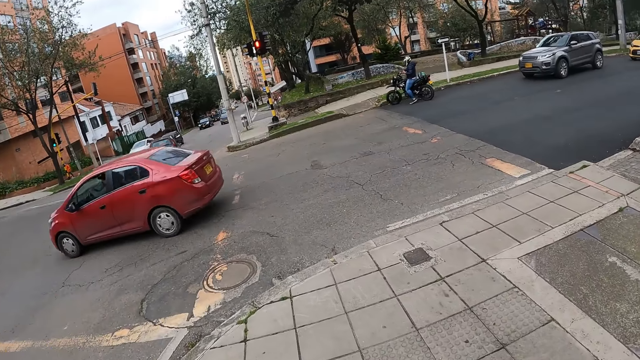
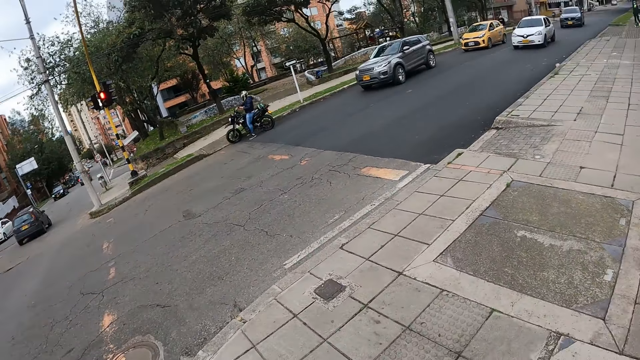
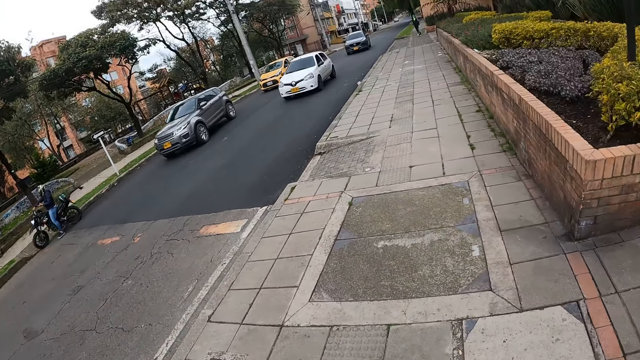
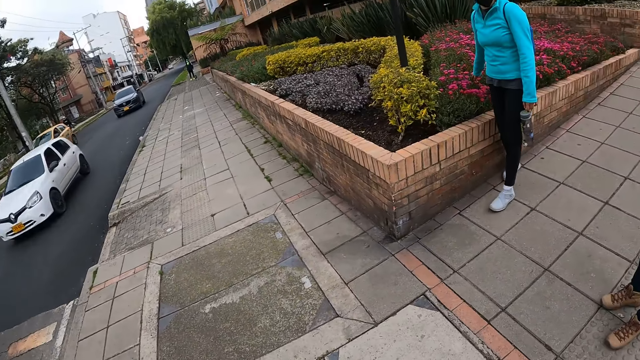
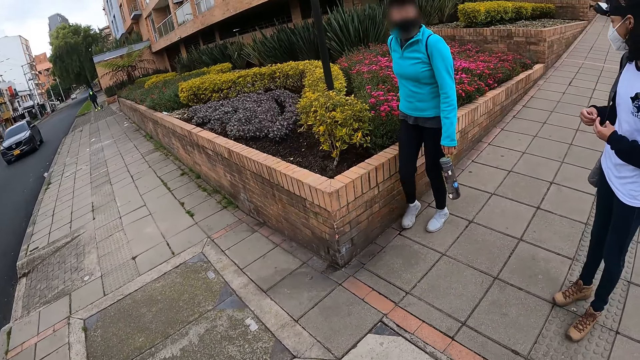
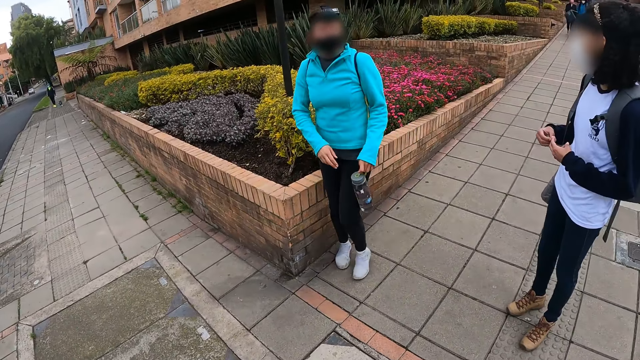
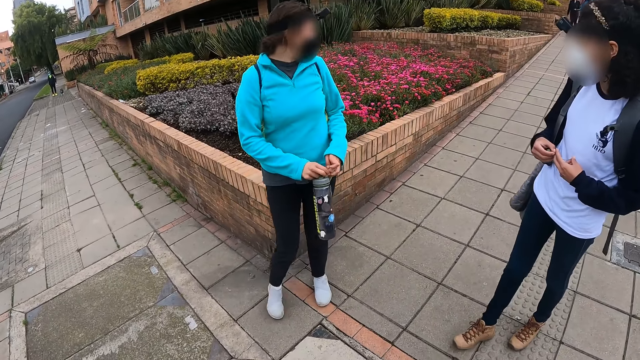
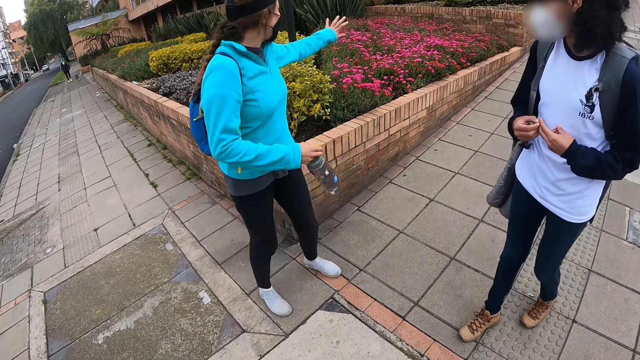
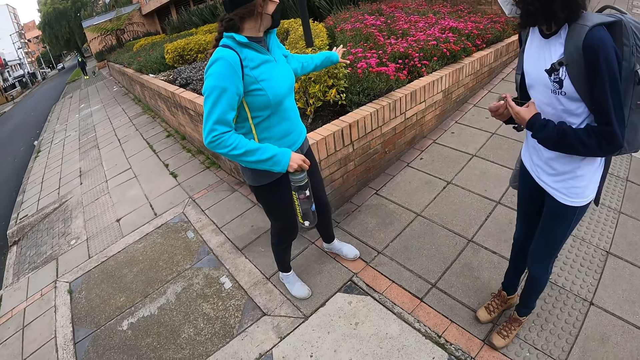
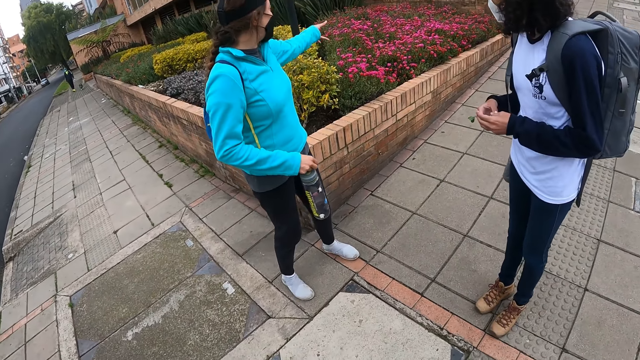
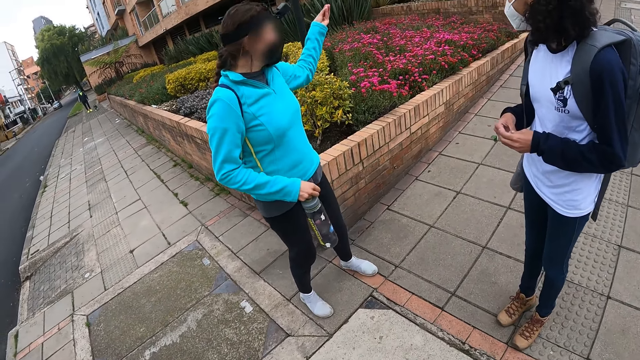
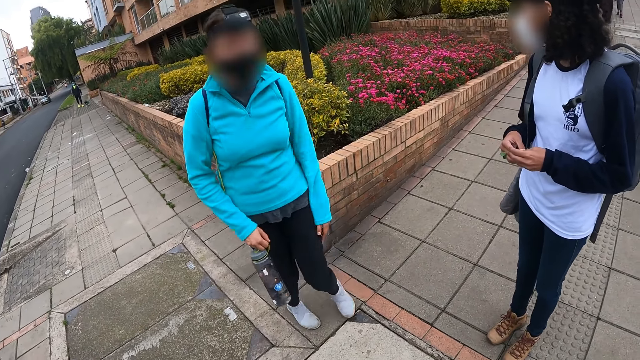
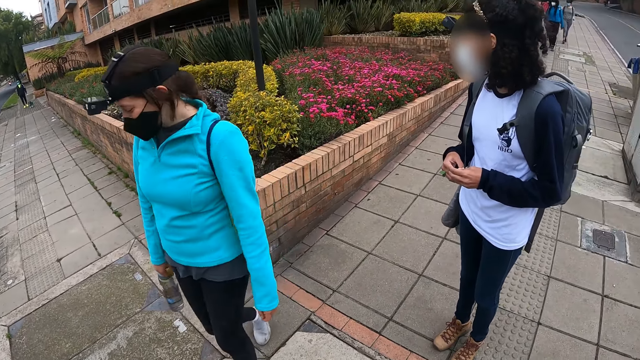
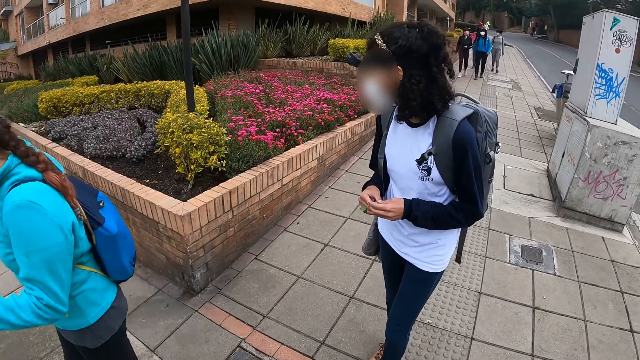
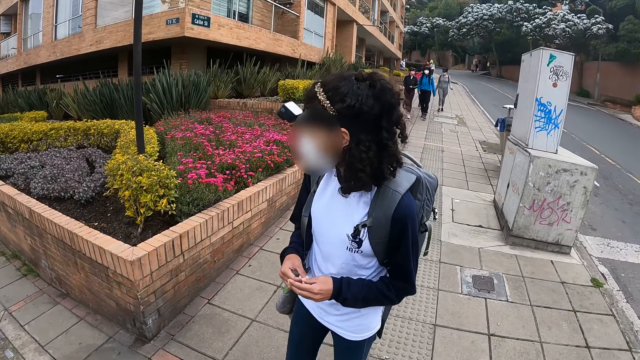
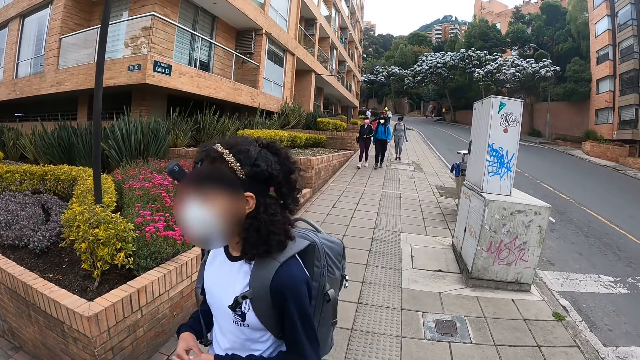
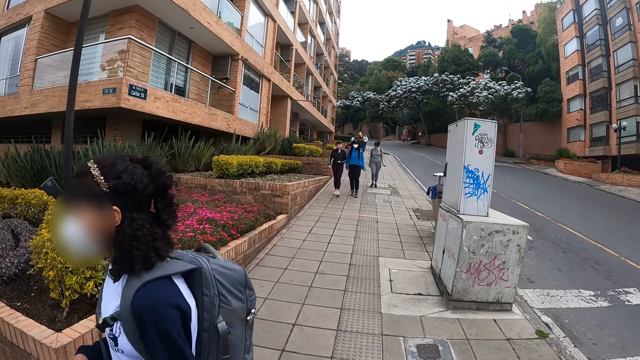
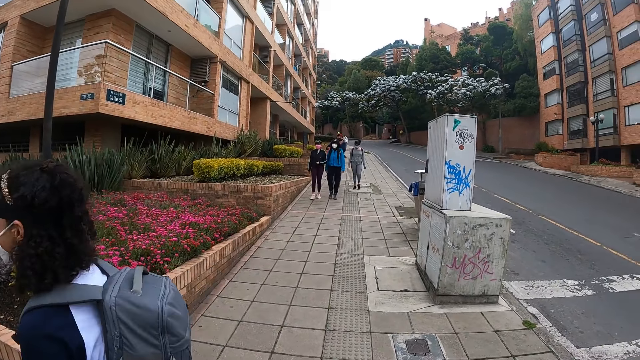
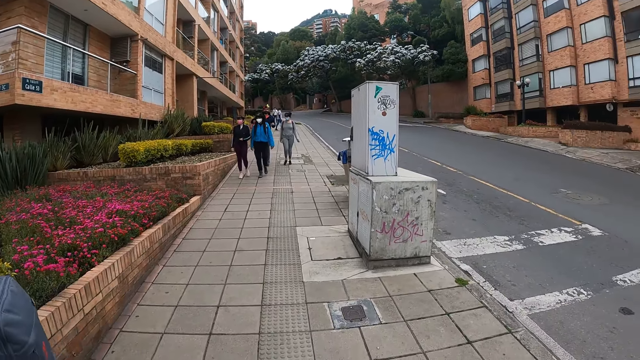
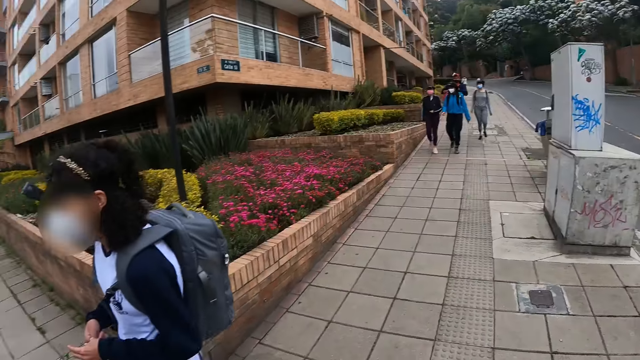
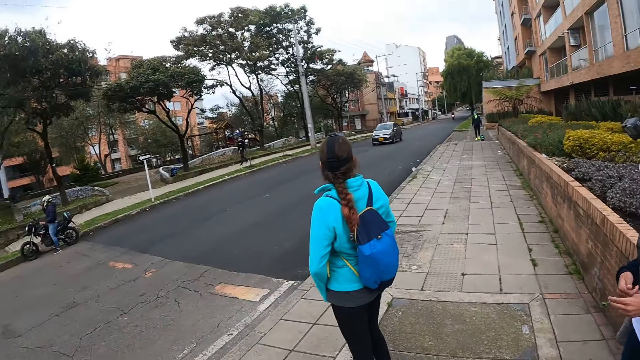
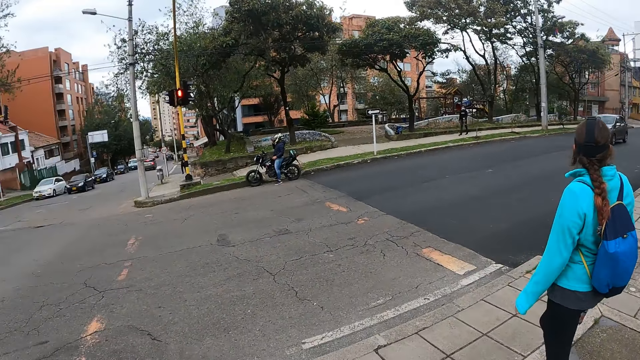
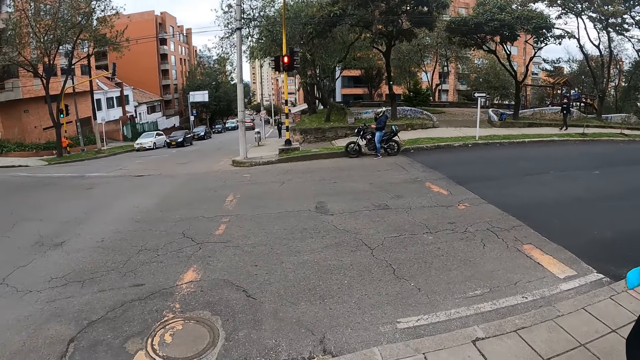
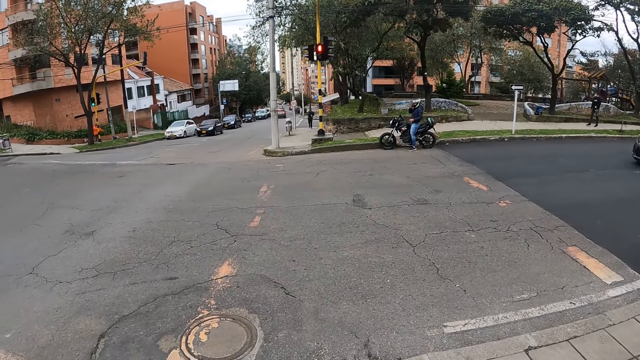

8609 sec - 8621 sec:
The camera wearer looks around. A lady points with the finger and walks on the roadside. Another lady walks on the roadside. The camera wearer looks around.

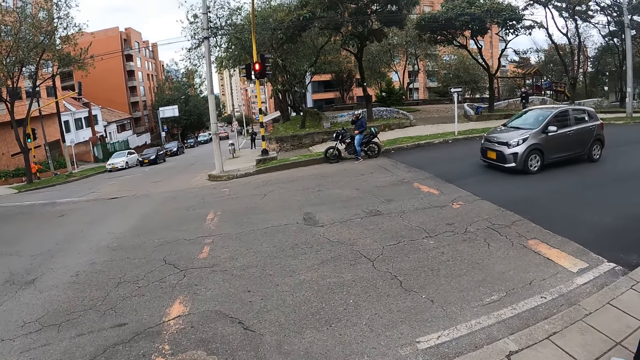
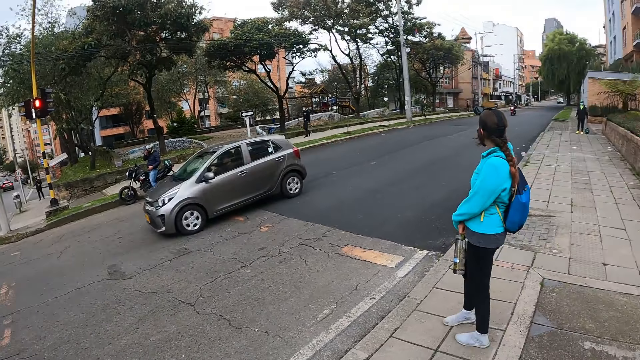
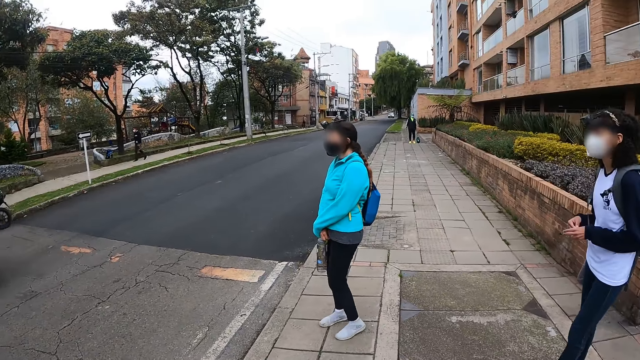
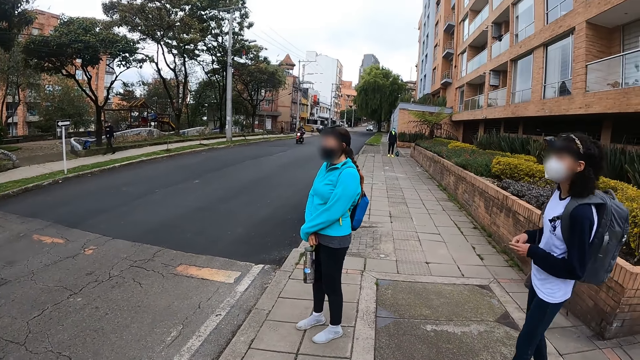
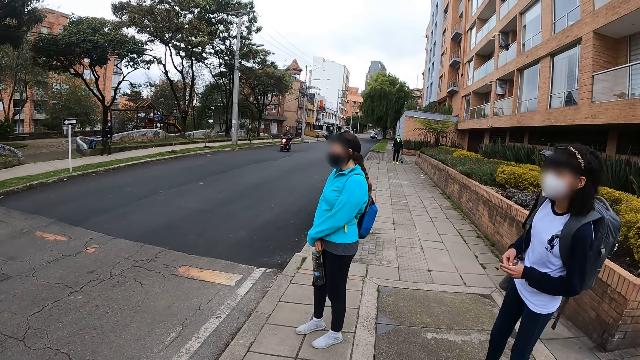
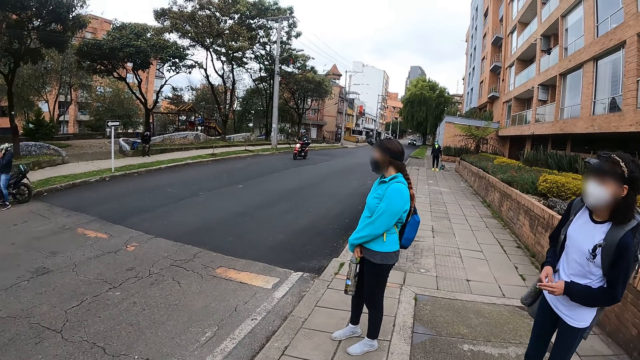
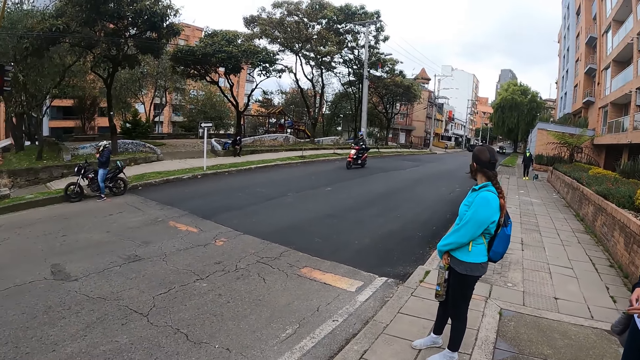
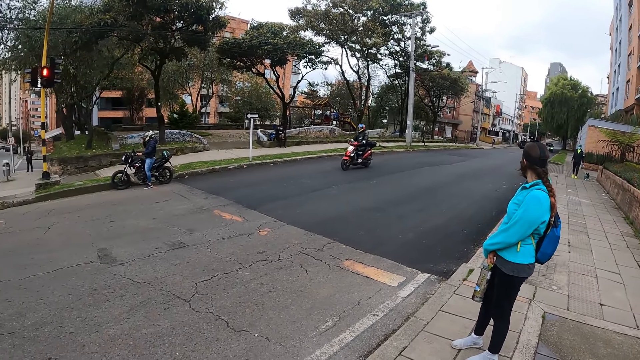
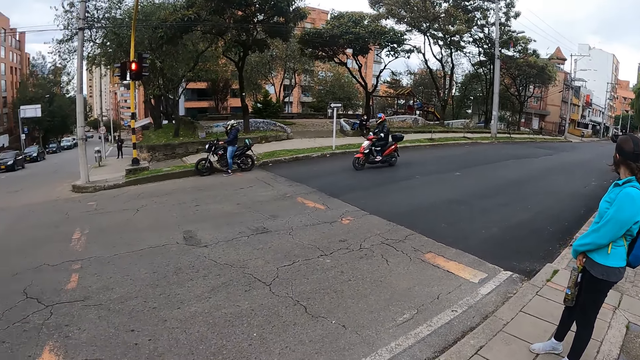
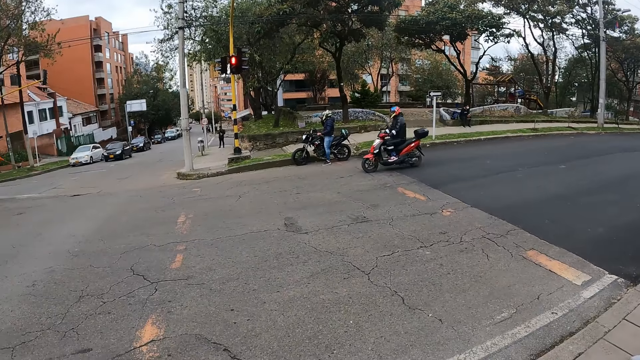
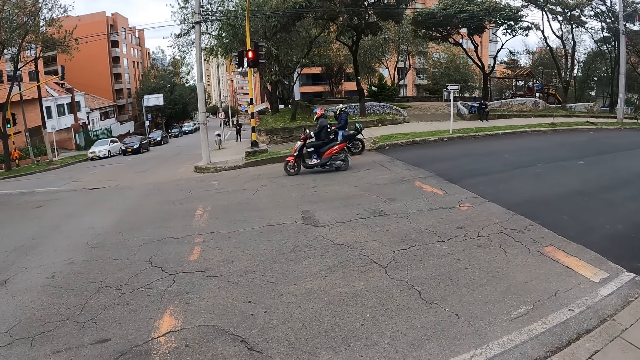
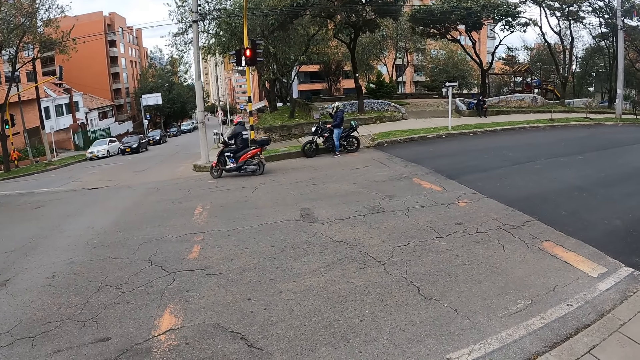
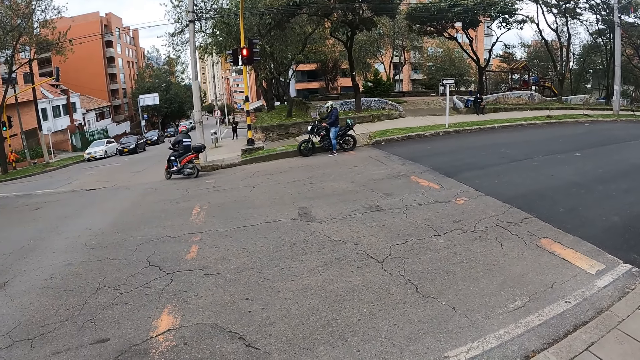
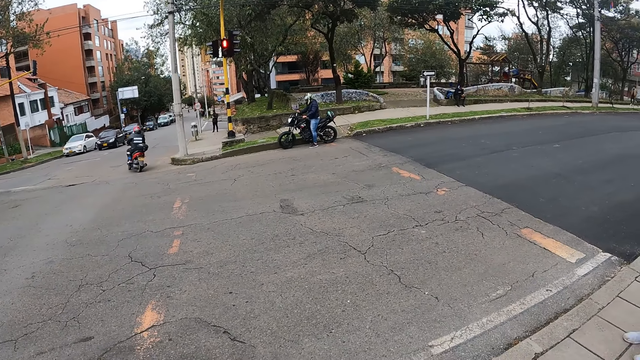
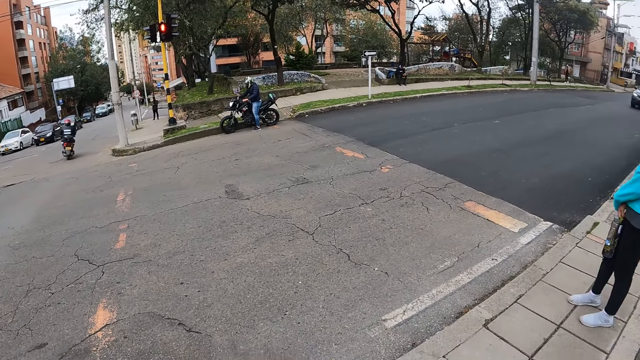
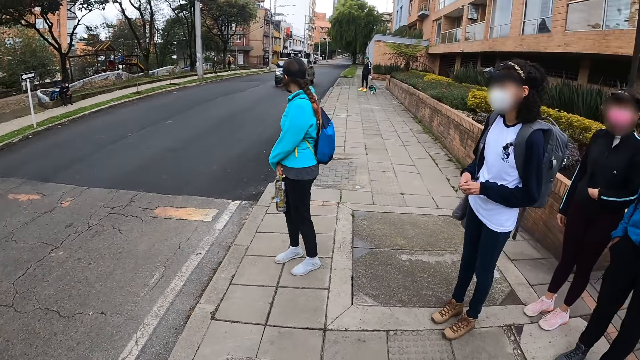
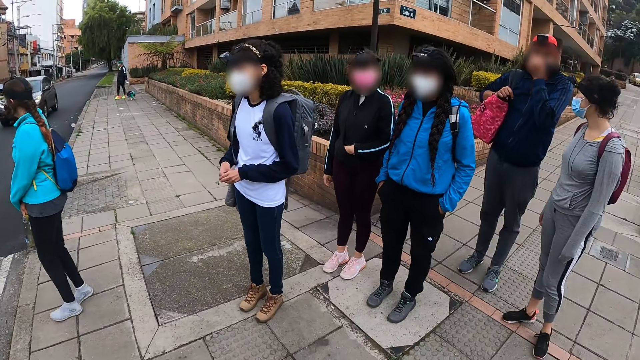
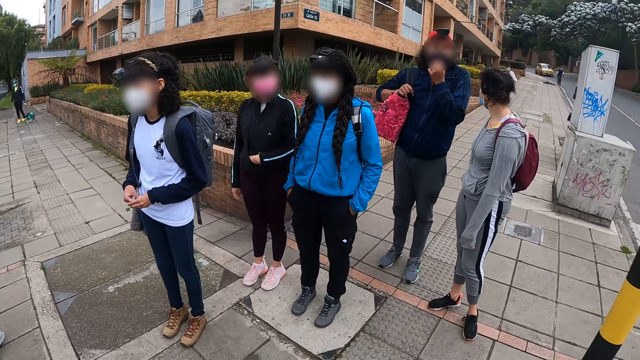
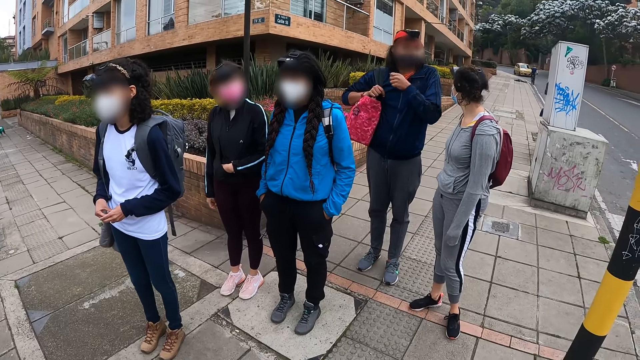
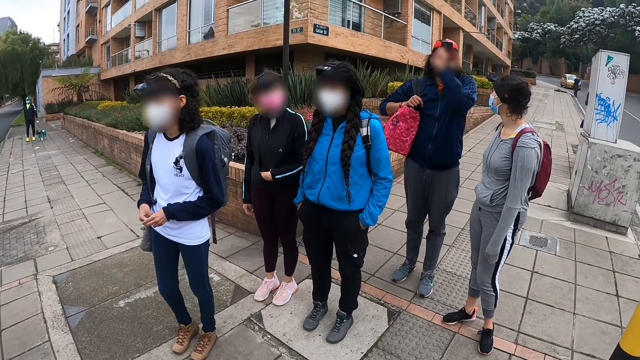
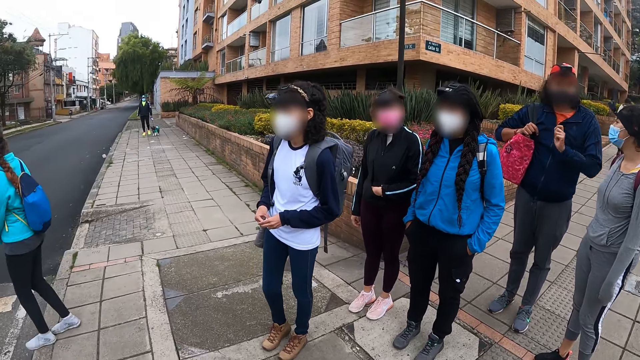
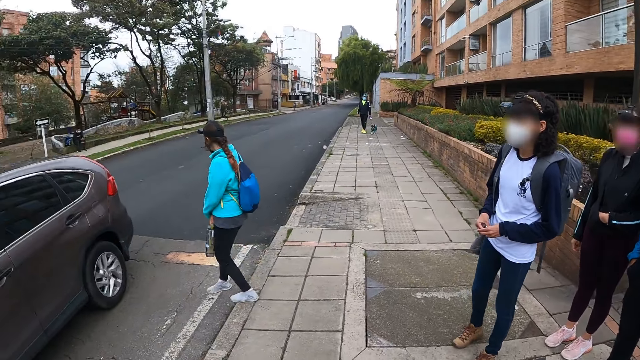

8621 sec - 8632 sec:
The lady looks around. The camera wearer looks around.
